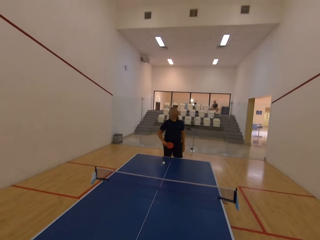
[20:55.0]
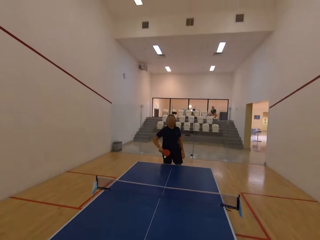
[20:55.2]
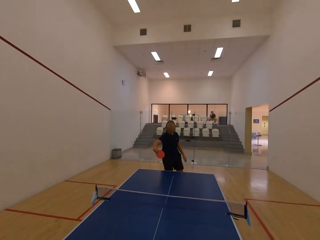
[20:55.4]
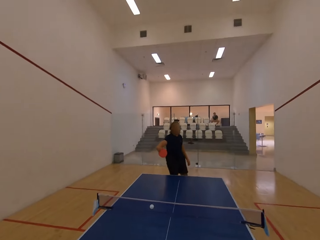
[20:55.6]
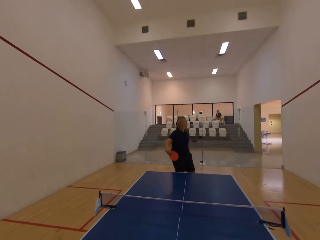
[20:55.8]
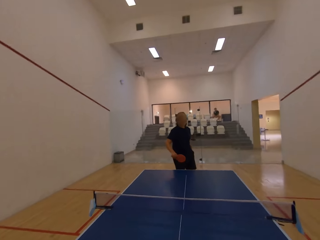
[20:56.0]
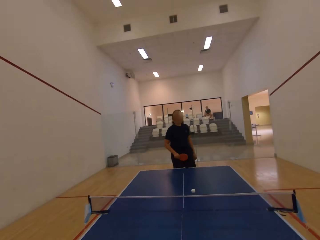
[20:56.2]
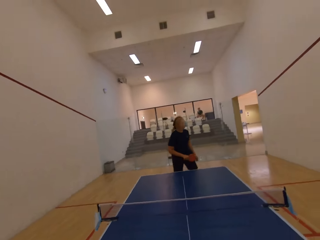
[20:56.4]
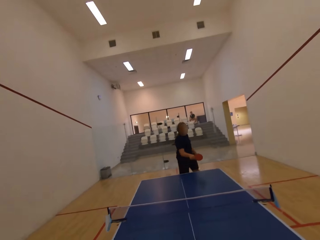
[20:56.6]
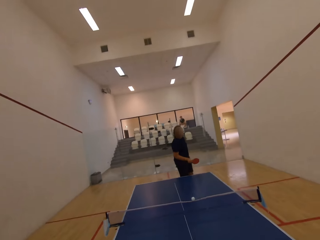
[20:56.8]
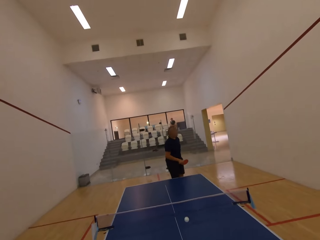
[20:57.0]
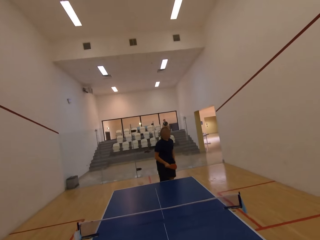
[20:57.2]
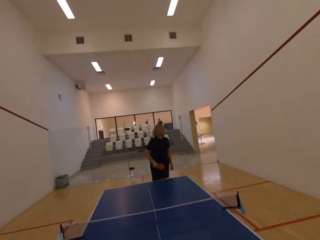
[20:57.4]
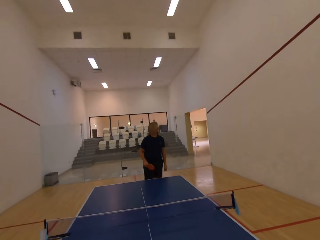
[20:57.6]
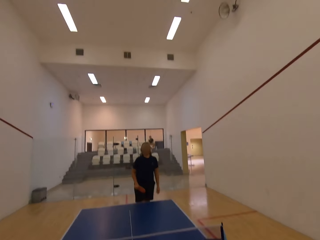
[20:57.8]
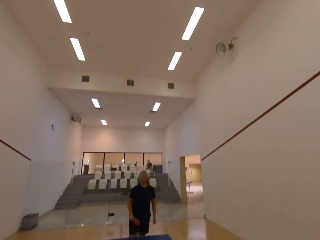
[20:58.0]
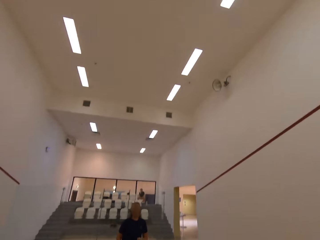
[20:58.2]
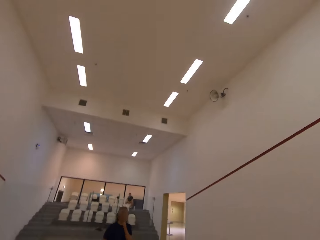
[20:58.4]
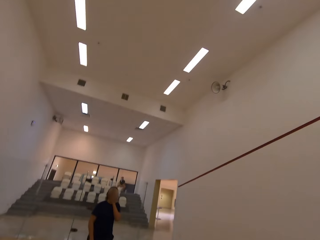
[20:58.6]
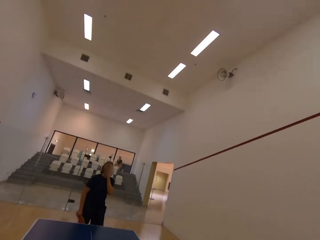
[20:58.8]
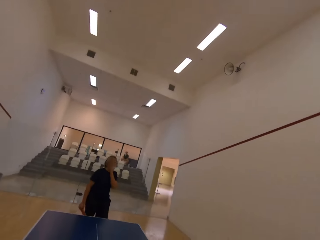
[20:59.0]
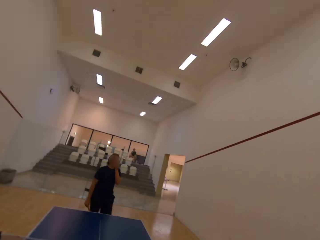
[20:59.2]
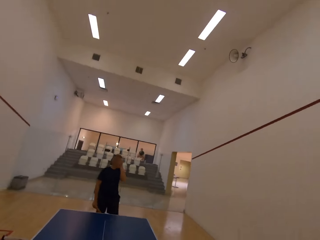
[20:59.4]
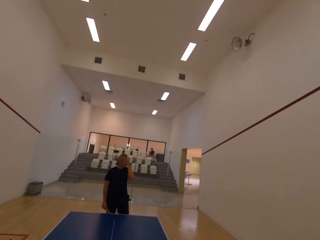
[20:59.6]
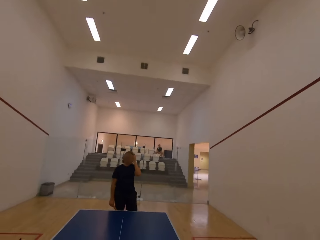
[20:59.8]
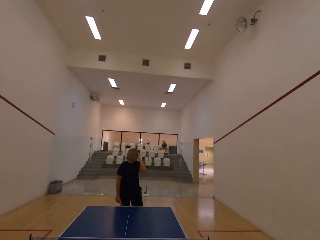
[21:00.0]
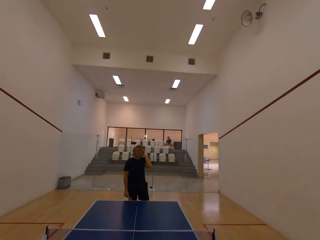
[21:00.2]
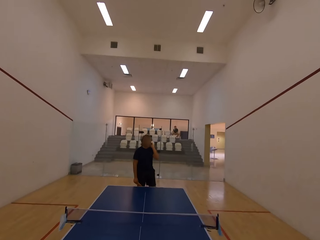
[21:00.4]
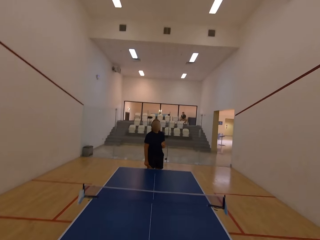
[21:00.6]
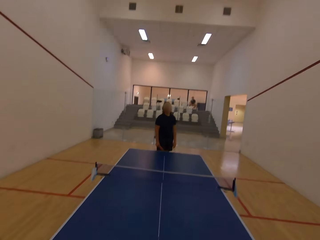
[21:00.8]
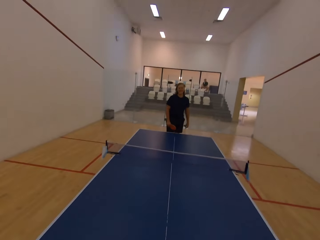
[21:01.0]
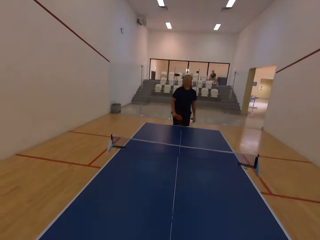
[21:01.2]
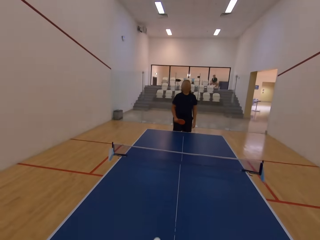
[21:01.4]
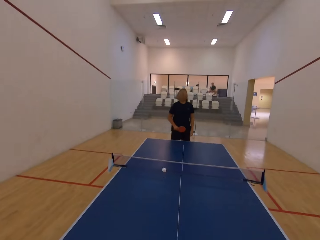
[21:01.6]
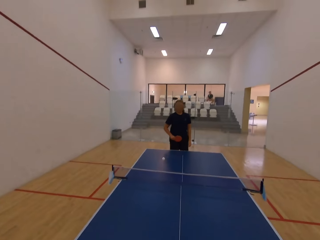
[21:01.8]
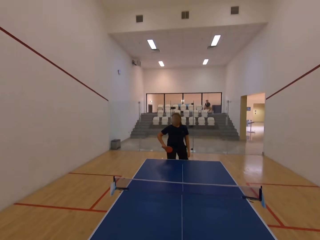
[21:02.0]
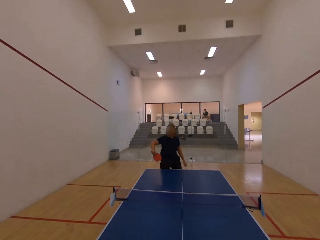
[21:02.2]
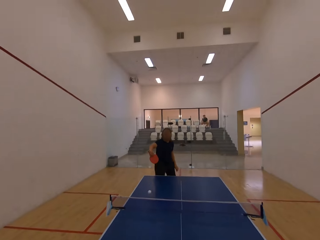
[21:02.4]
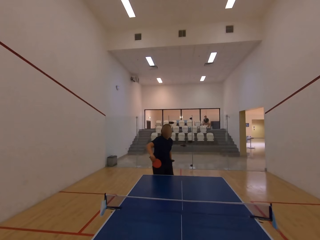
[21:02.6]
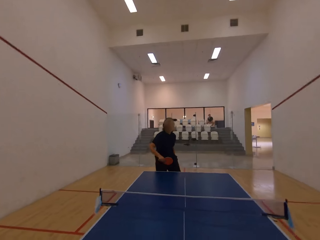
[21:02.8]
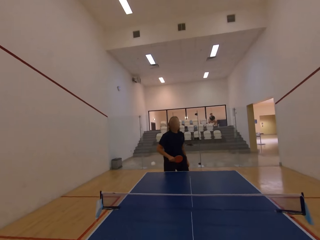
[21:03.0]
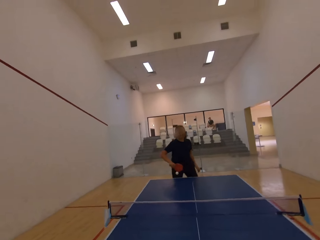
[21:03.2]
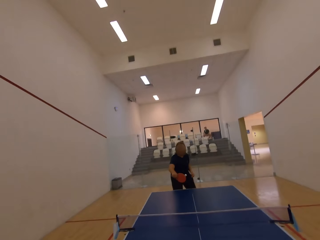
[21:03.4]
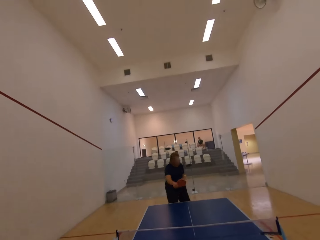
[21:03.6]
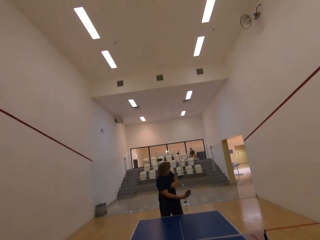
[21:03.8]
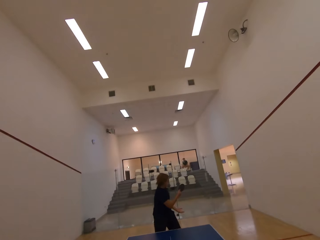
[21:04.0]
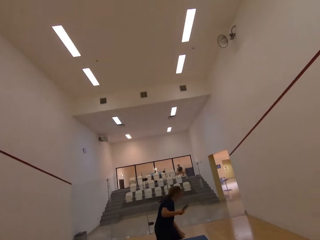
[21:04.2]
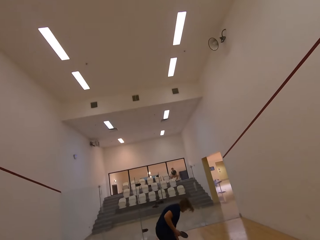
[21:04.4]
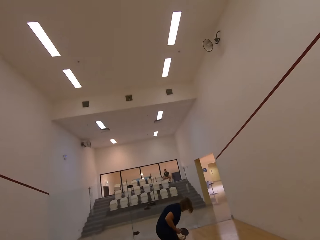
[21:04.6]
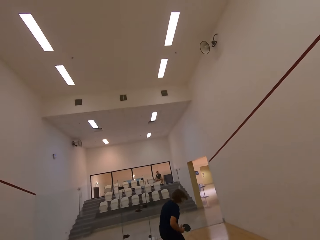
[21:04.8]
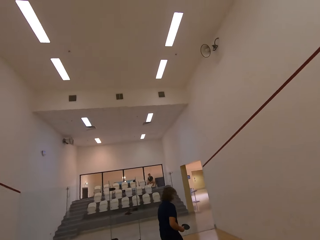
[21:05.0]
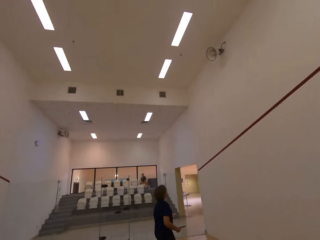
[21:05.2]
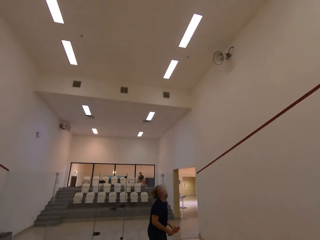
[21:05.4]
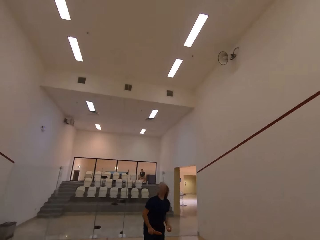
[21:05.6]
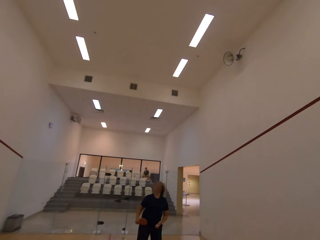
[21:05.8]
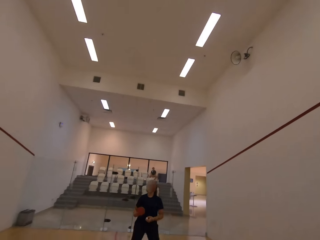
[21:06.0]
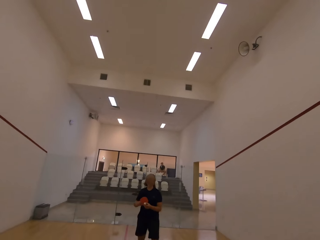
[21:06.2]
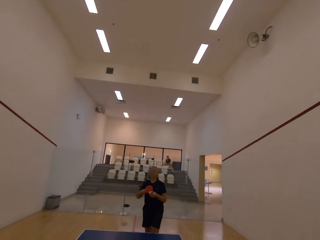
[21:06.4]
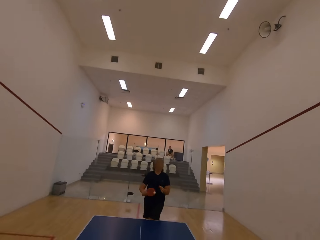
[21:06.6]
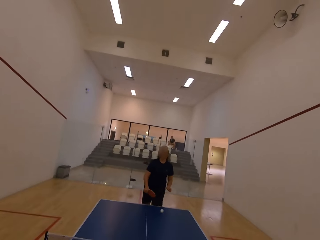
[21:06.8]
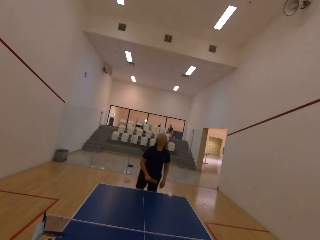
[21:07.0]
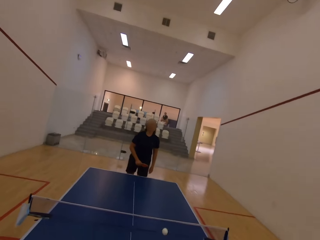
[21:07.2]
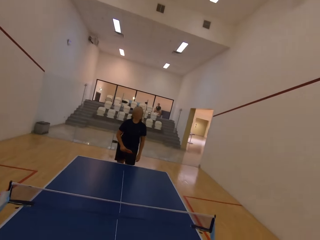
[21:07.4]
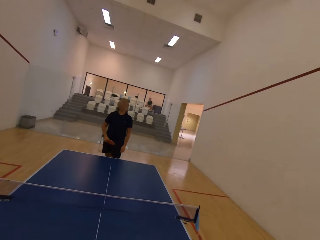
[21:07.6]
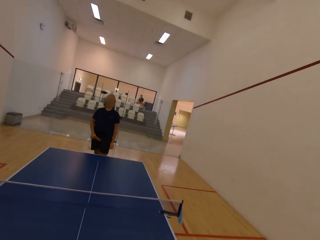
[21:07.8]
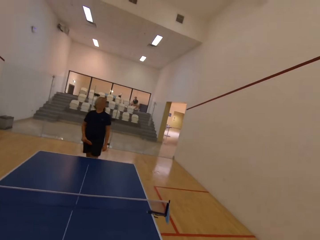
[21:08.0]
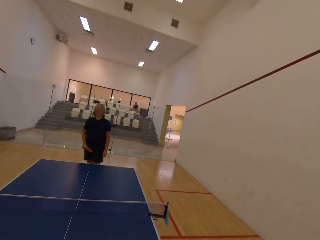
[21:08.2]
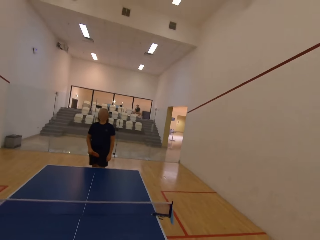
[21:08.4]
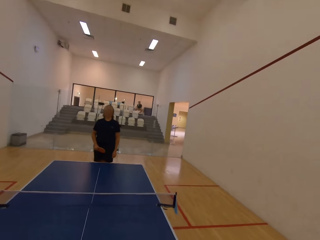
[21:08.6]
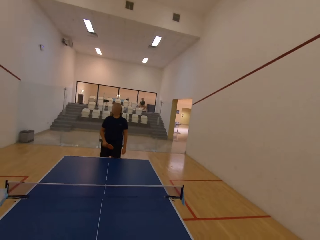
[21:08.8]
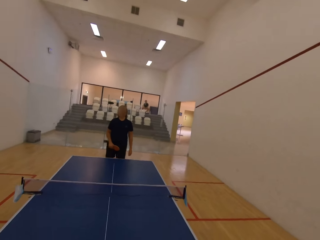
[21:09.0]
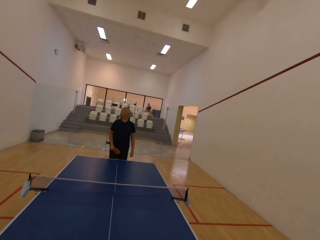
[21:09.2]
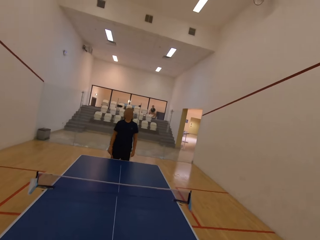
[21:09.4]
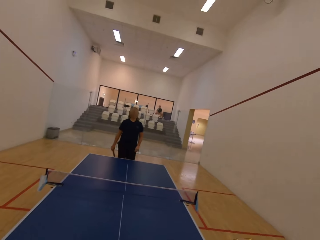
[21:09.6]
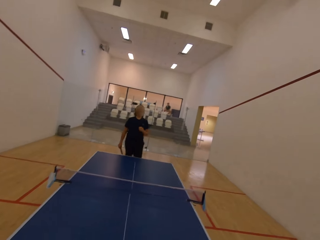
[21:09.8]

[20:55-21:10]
The camera wearer serves a tennis ball in the room. They play ping pong with a man. The man plays table tennis with the camera wearer in the room. The camera wearer stares at the man. They serve the tennis ball in the room and play ping pong with the man. The man follows the ball, walks towards the table, catches the tennis ball in the room, plays ping pong with the camera wearer, and serves the tennis ball in the room. The camera wearer stares at the man.

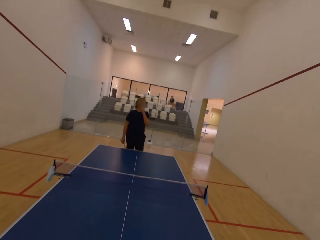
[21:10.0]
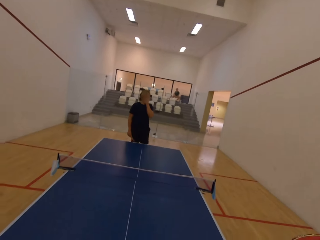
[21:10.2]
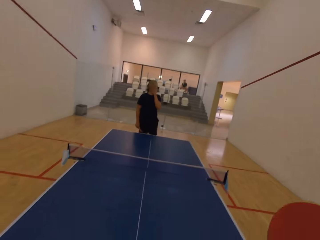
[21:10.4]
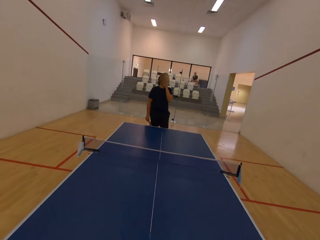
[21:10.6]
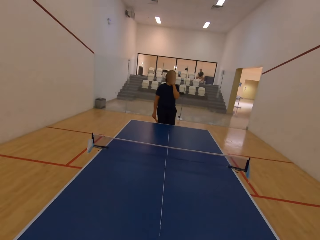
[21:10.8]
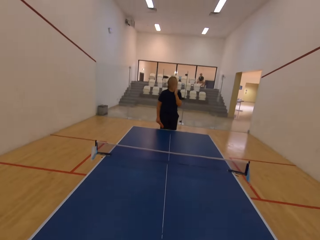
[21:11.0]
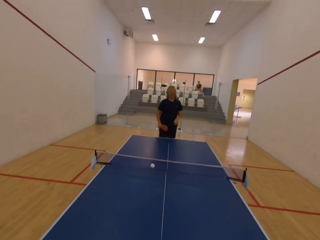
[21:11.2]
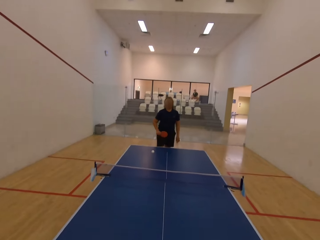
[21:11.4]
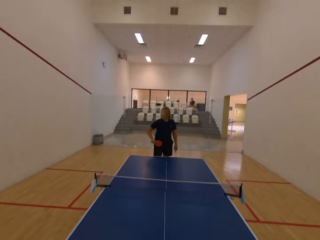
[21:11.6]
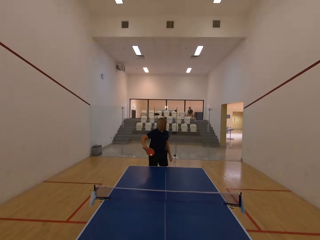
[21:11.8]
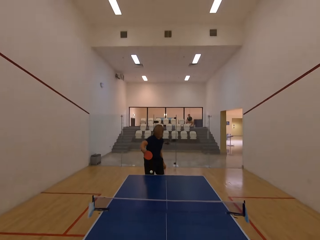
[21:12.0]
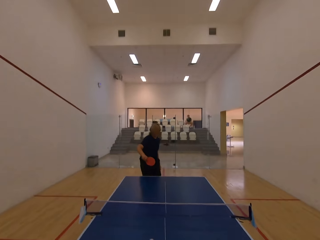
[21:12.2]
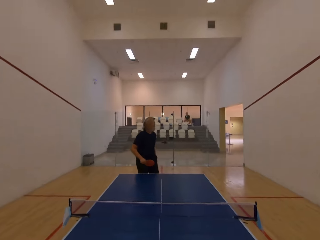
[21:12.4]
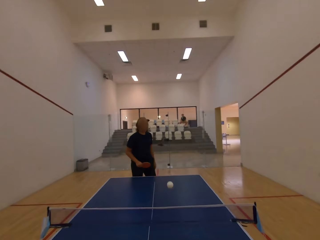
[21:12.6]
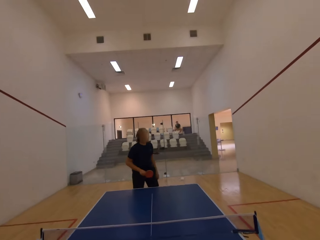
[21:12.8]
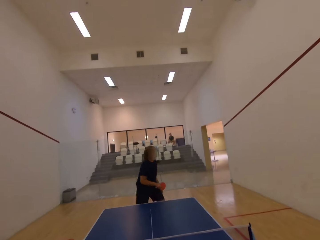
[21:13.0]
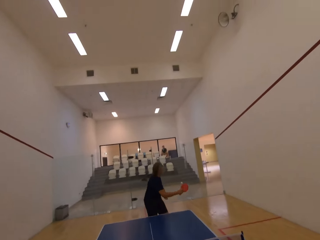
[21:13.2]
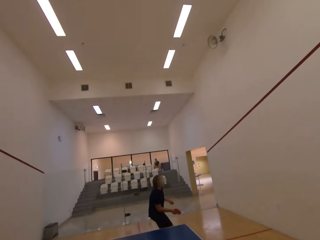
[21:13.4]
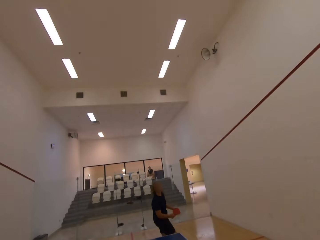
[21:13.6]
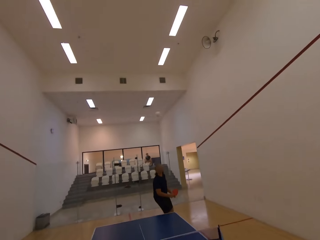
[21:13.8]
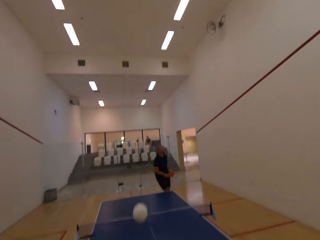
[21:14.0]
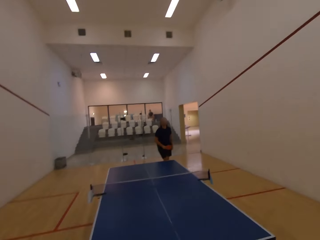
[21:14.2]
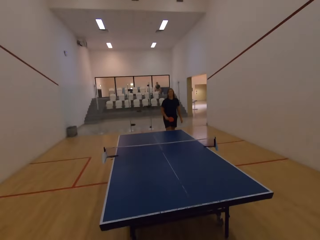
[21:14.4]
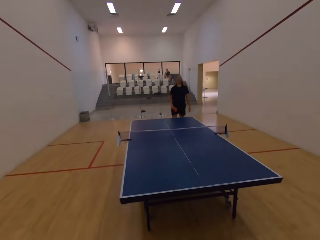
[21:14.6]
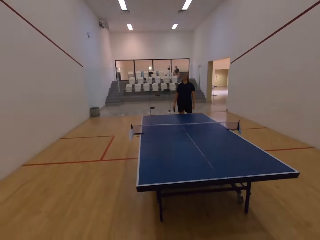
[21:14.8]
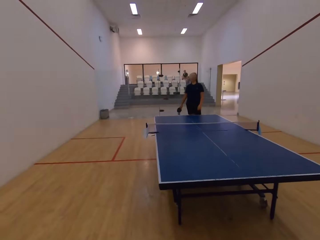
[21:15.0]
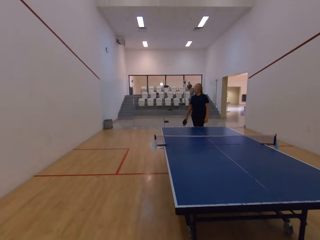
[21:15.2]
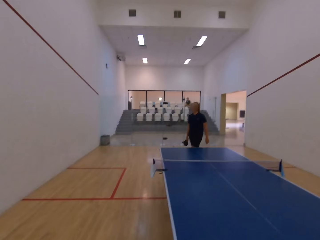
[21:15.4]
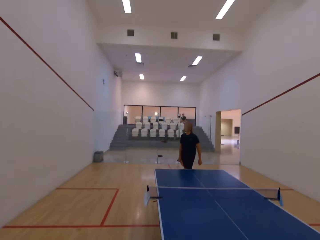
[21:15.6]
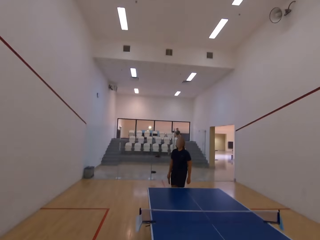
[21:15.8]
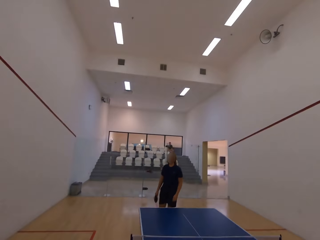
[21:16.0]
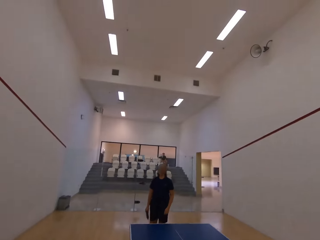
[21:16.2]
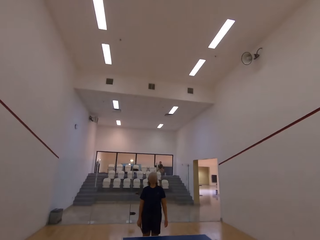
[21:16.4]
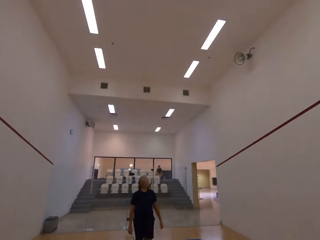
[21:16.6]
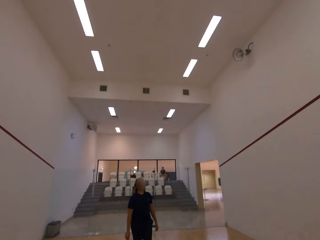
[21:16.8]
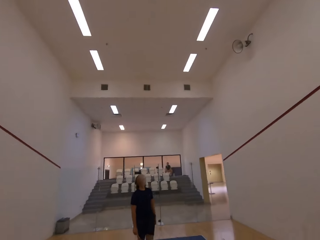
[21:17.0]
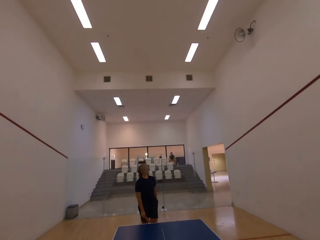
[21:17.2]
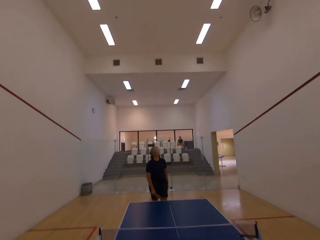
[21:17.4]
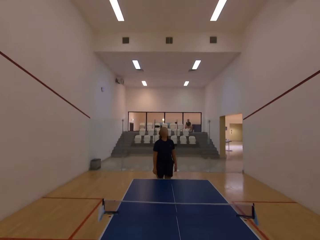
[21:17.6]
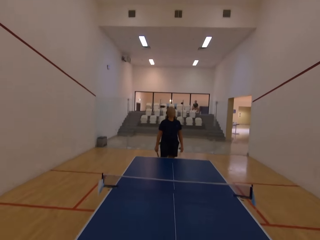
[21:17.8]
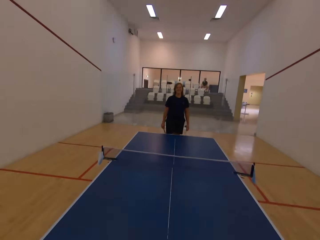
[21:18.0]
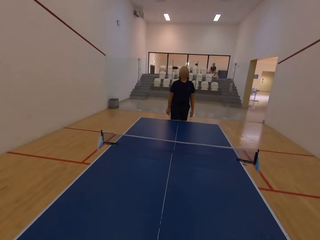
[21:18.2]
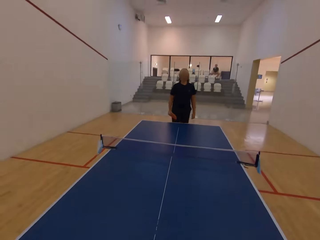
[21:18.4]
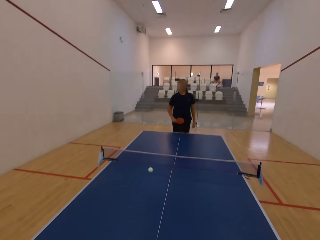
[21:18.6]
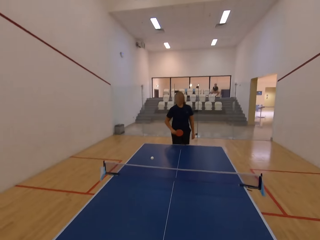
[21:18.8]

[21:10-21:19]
The camera wearer holds a table tennis bat in the room. They play ping pong with a man and serve a tennis ball in the room. The man plays table tennis with the camera wearer in the room. The camera wearer walks towards the table and stares at the man. The man stands in the room.
